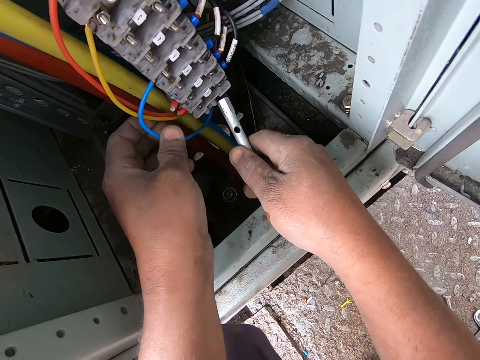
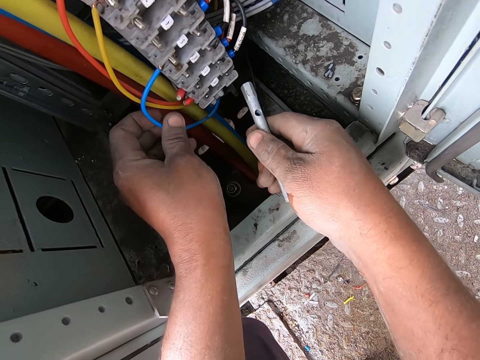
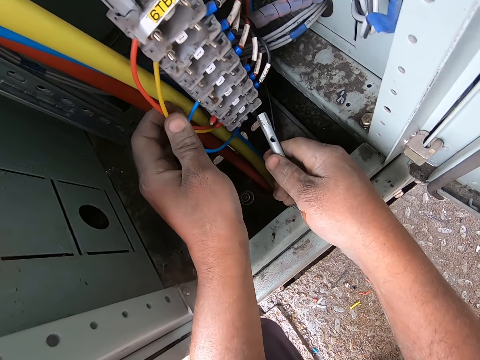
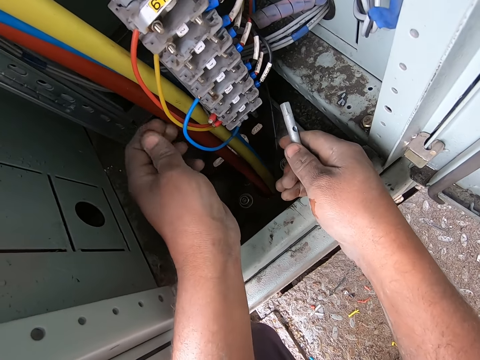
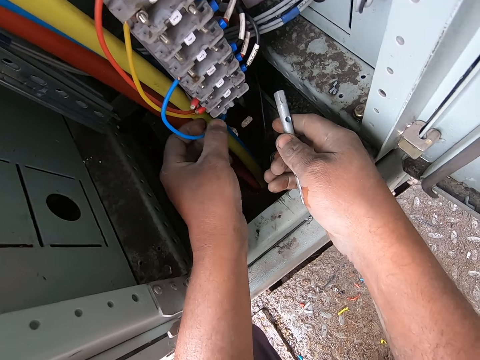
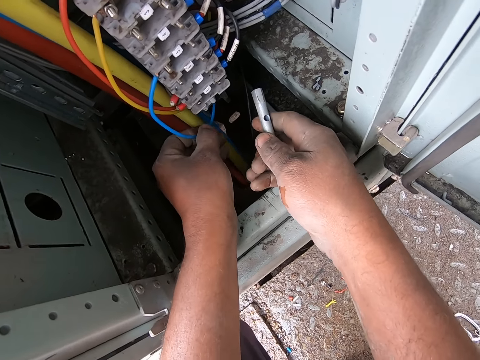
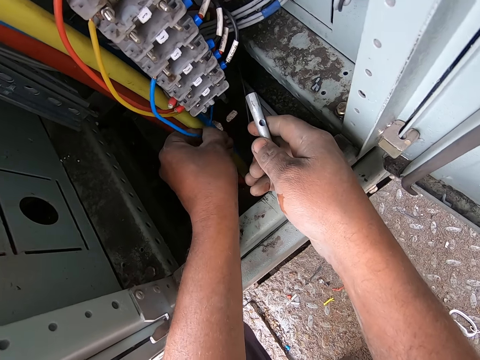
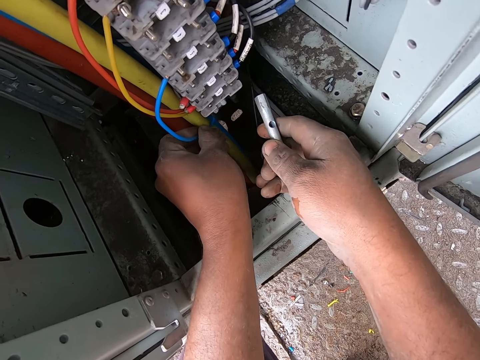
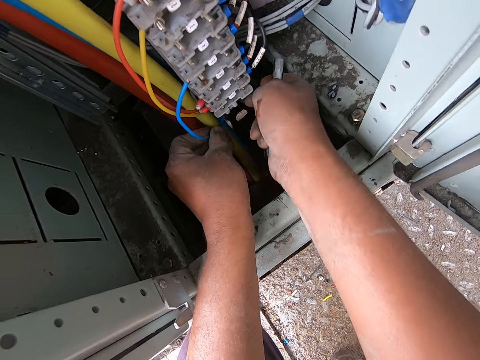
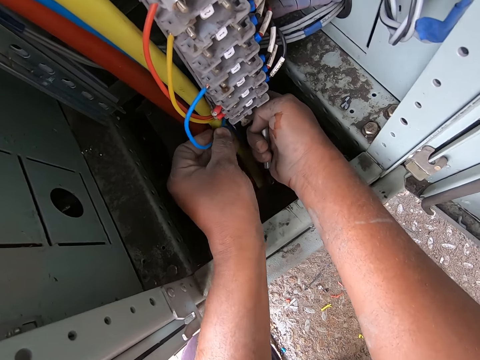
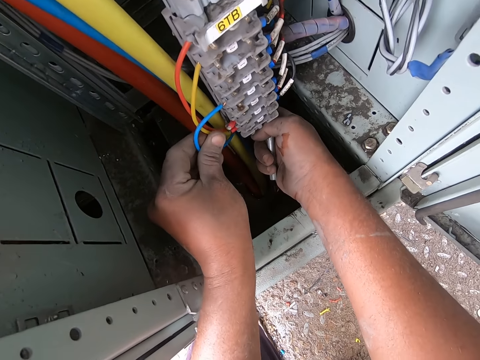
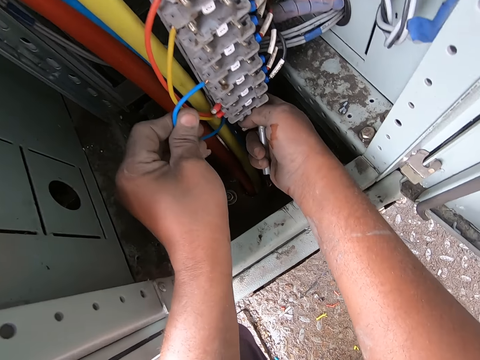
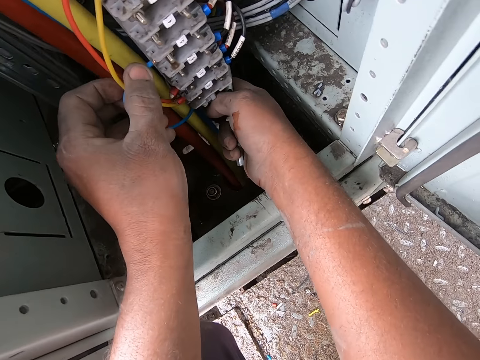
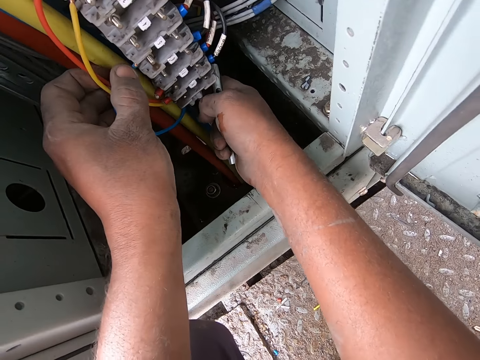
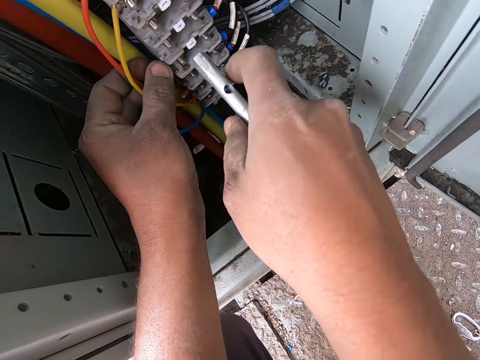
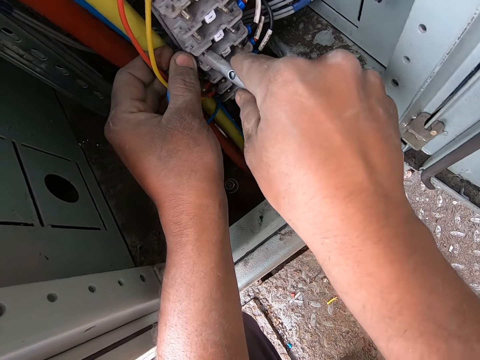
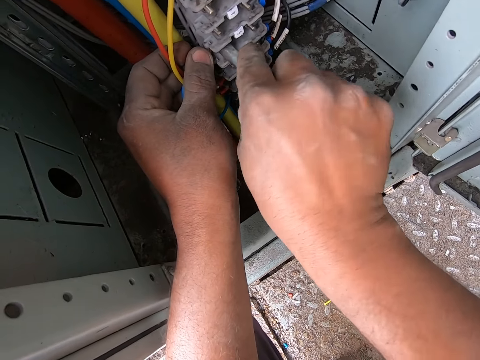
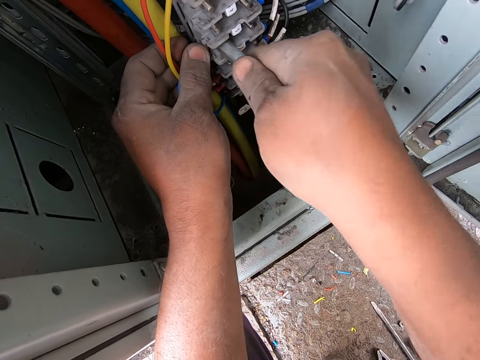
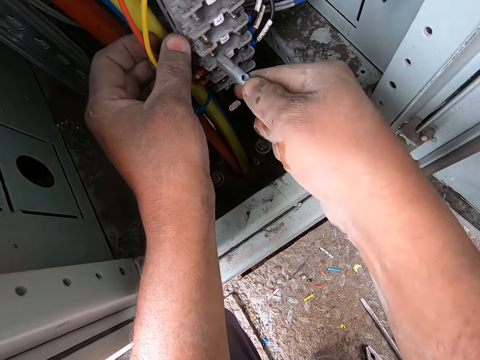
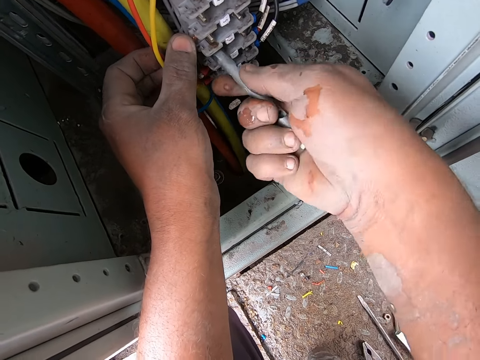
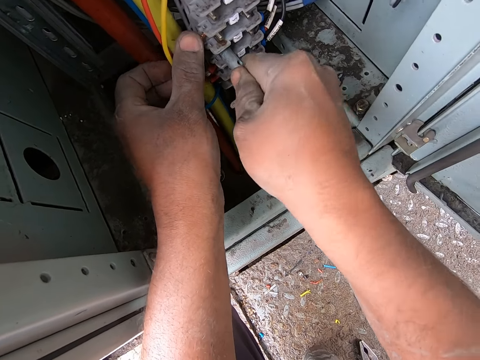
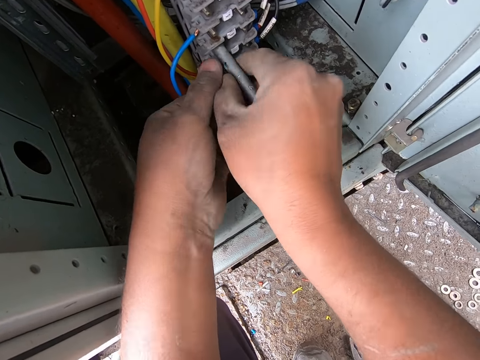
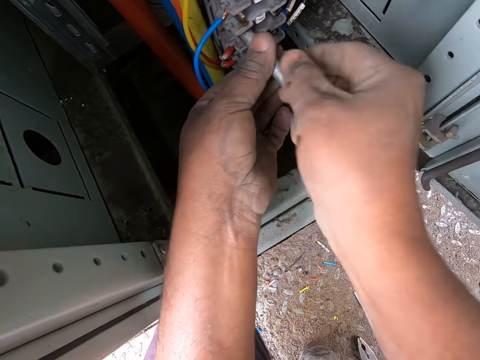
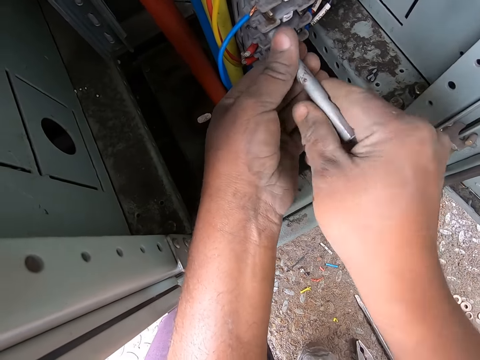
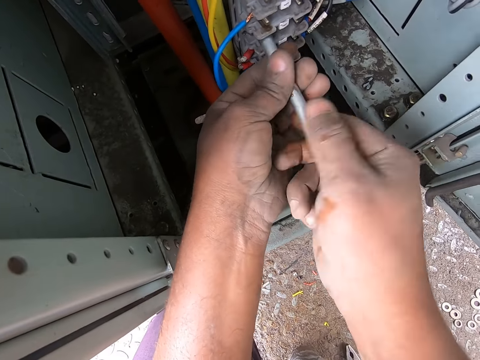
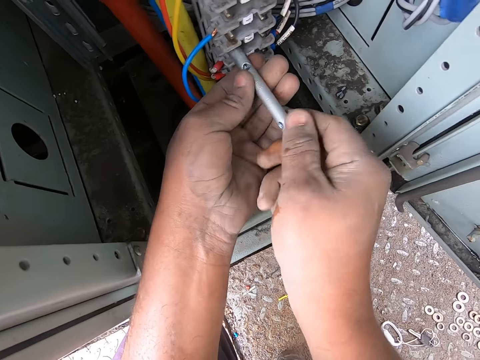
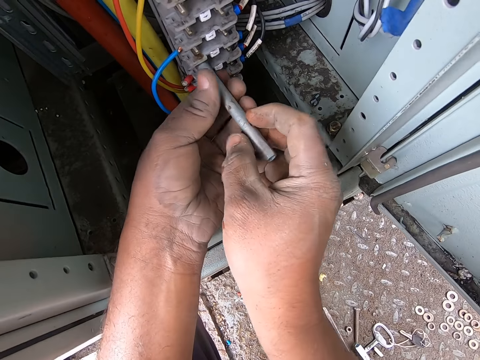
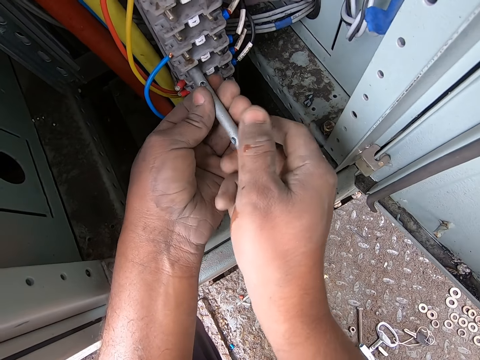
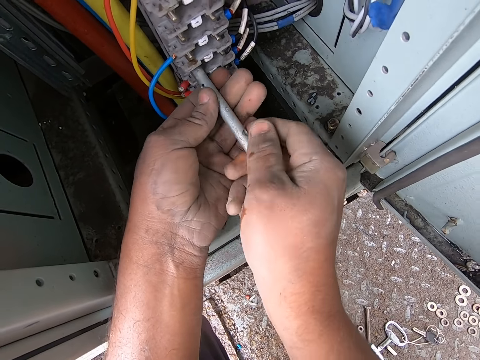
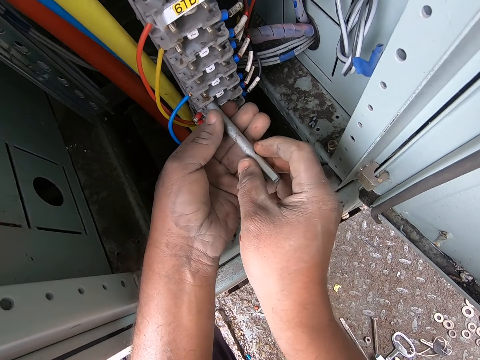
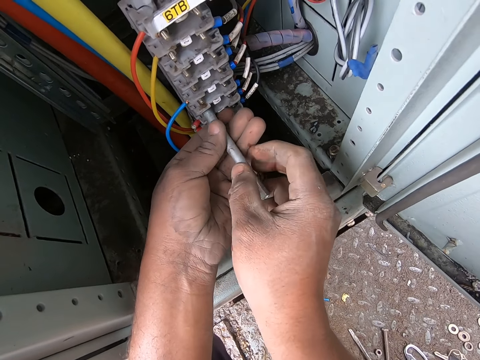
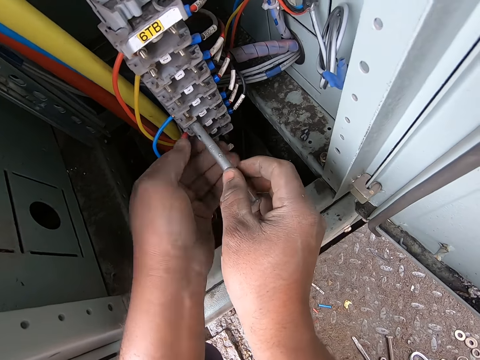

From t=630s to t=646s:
The camera wearer touches the cable. They adjust the cables with the left hand. They move the cable. They fix the cable. They fix the metal piece on the electric terminal blocks. They tighten the nut with the metal rod. They loosen the screw with the metal piece.

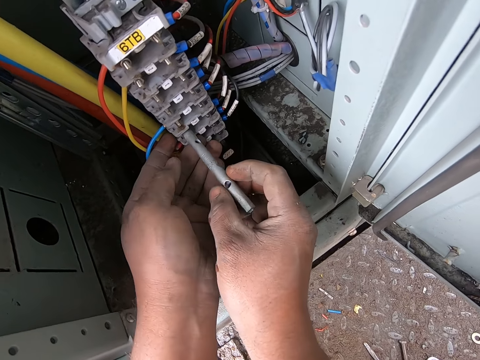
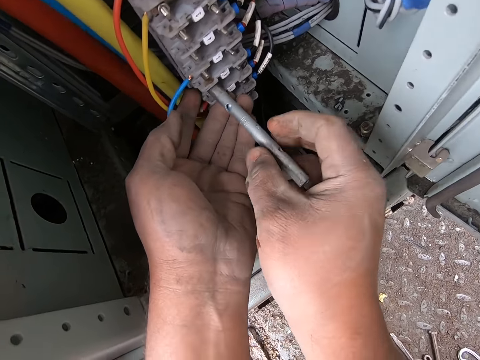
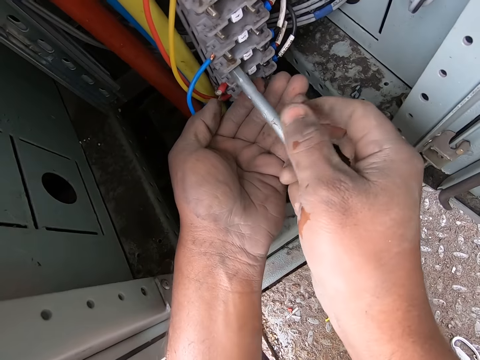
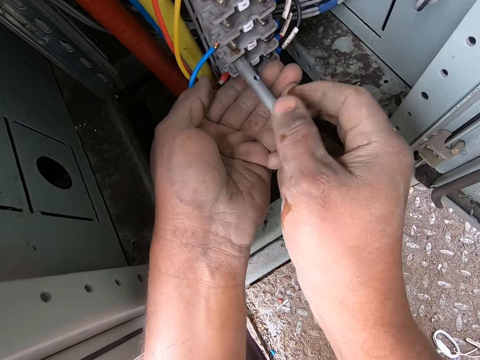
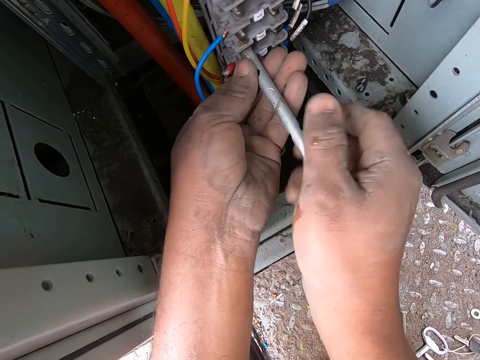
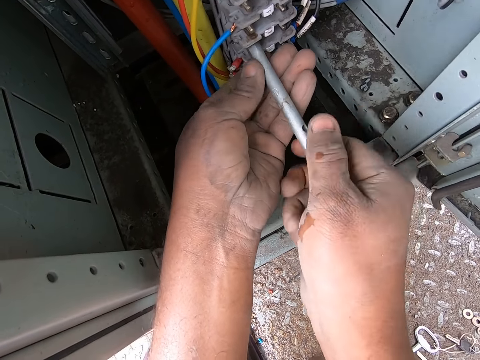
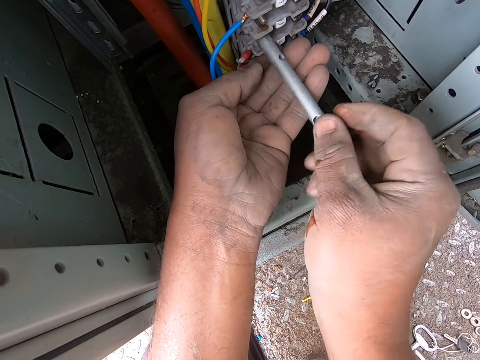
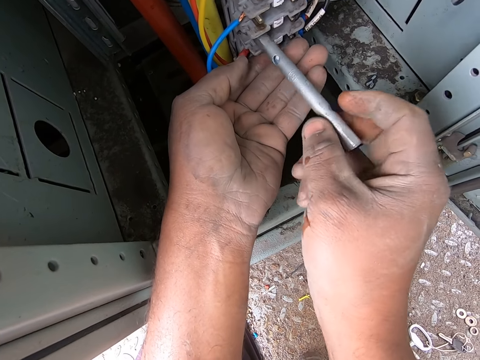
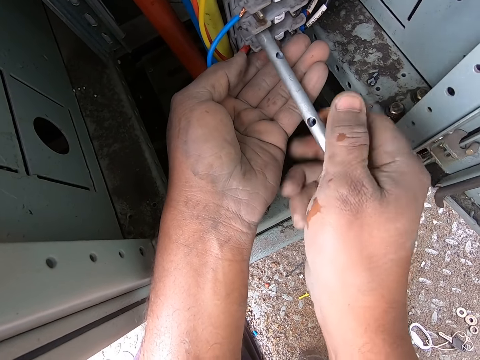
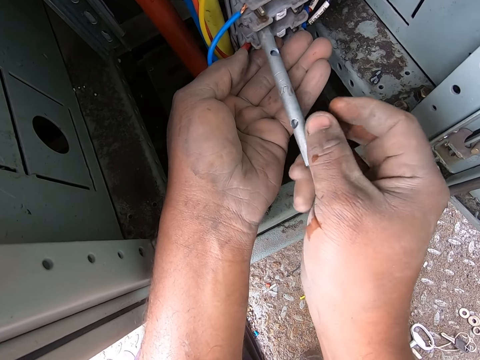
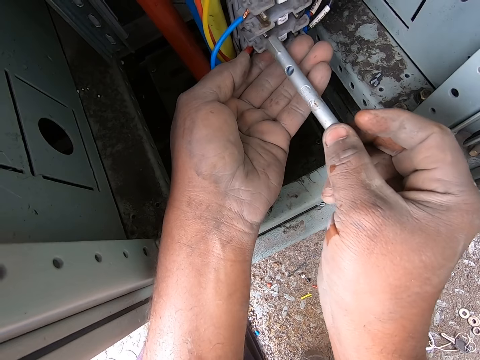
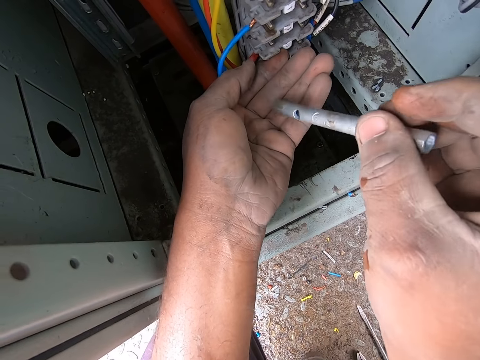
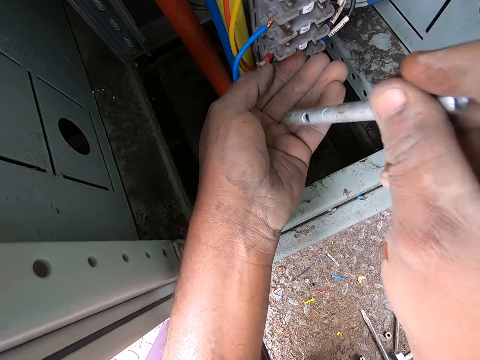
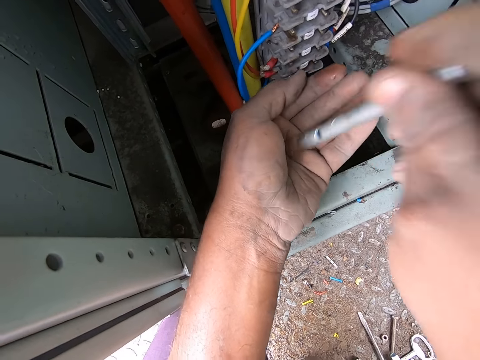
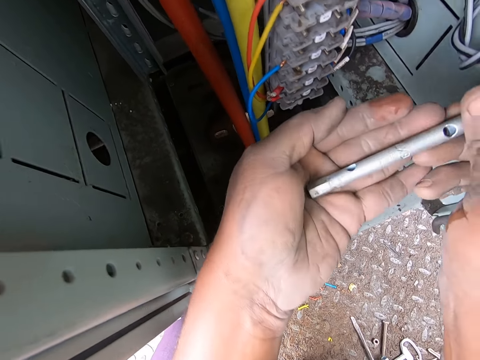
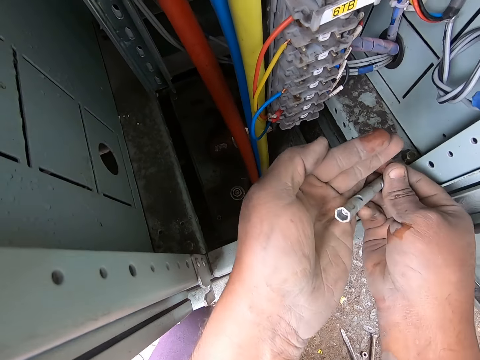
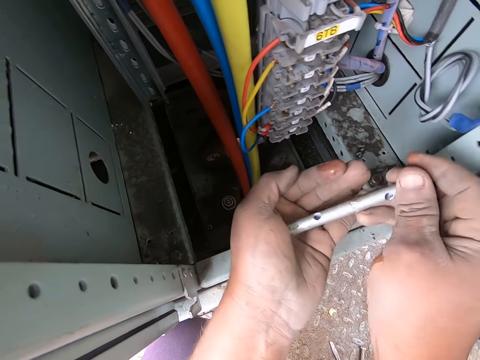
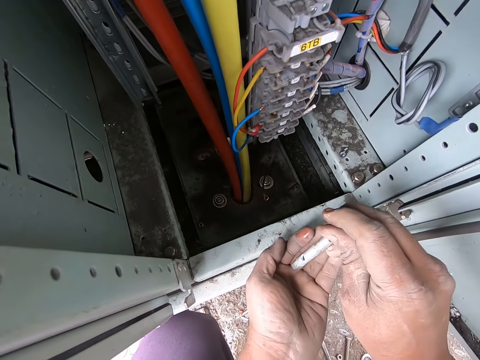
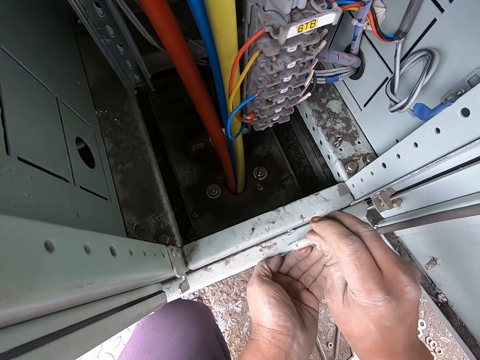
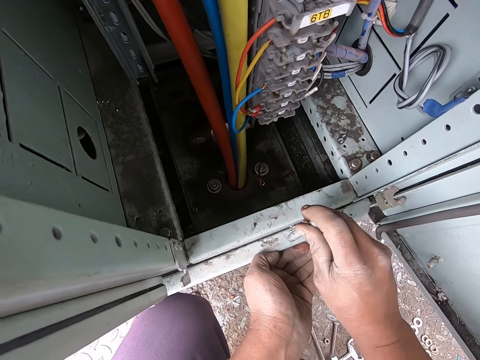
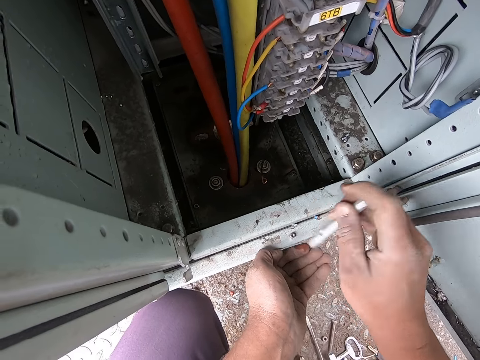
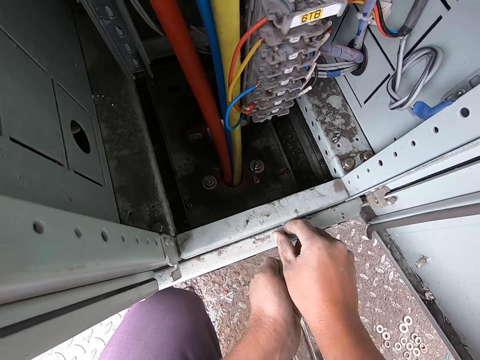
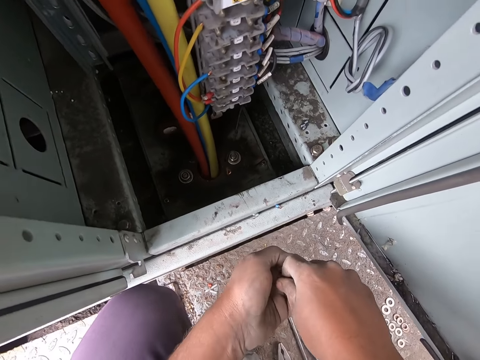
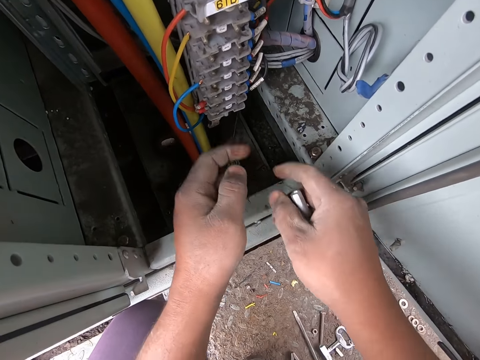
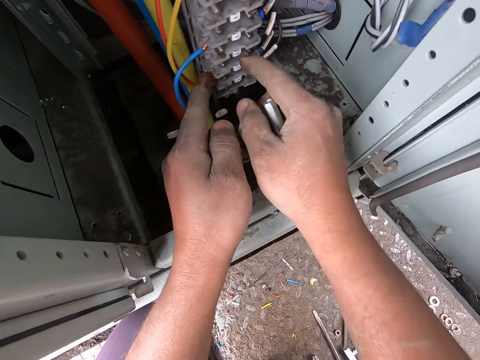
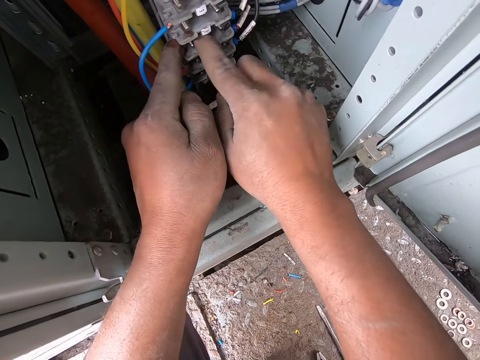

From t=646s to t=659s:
The camera wearer shakes the metal piece. They put the nut on the hand. They look at the metal piece. They hit the metal piece on the meter box. They put down the nut. They pick up the screw on the meter box. They place the screw in the left hand. They place both index fingers in the electric terminal block.
